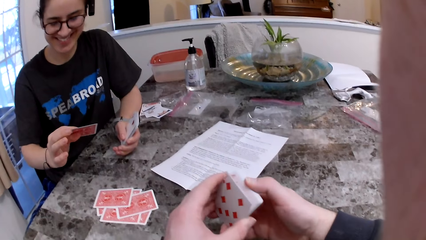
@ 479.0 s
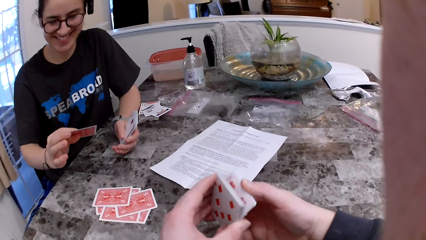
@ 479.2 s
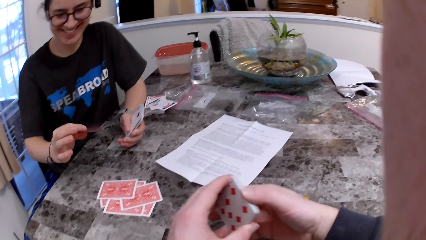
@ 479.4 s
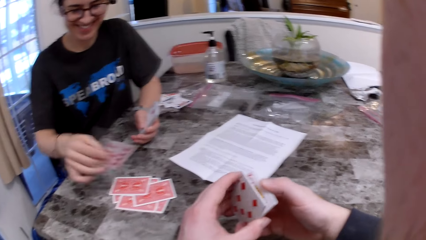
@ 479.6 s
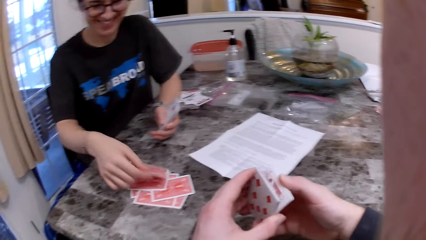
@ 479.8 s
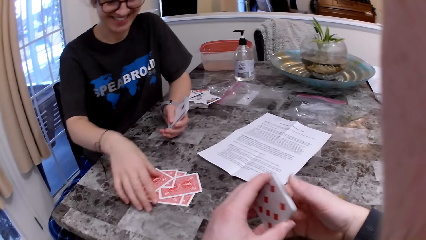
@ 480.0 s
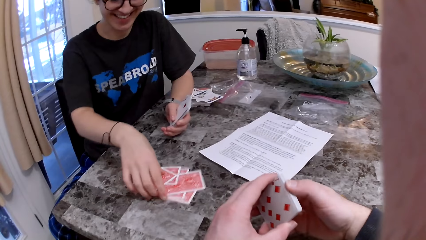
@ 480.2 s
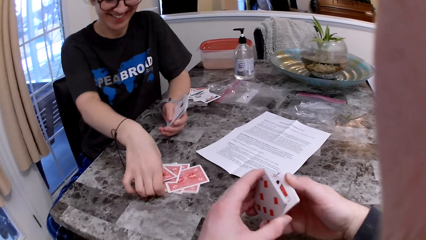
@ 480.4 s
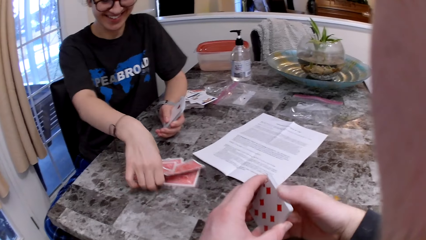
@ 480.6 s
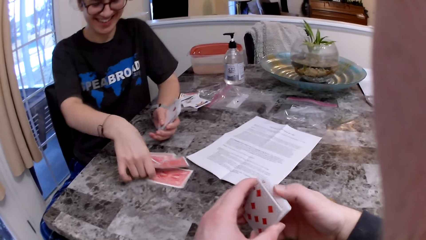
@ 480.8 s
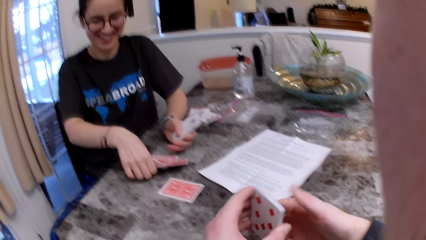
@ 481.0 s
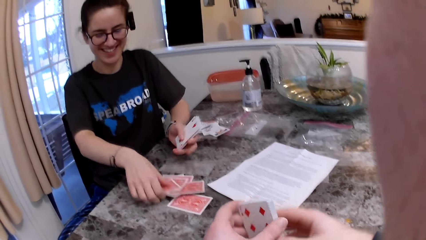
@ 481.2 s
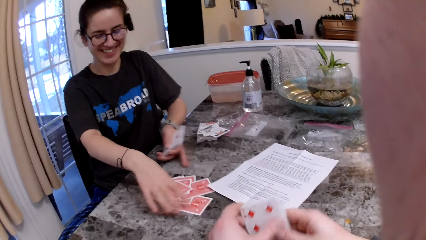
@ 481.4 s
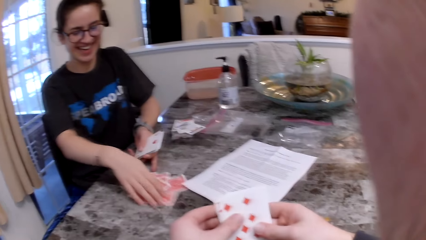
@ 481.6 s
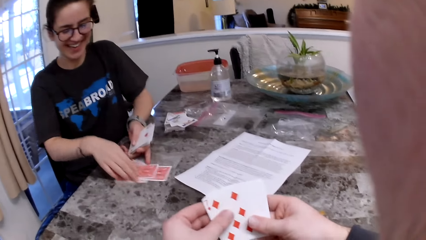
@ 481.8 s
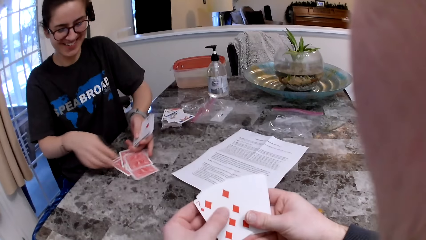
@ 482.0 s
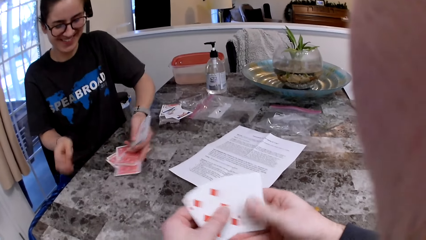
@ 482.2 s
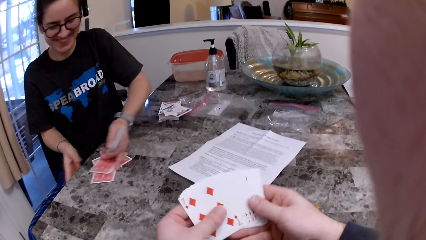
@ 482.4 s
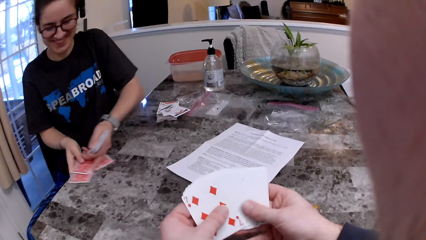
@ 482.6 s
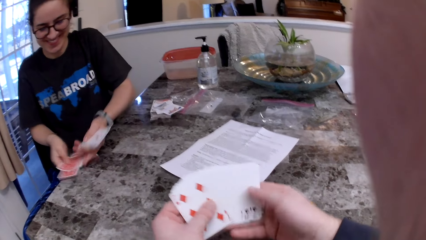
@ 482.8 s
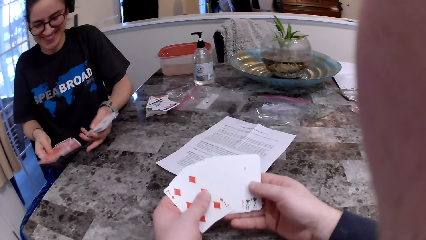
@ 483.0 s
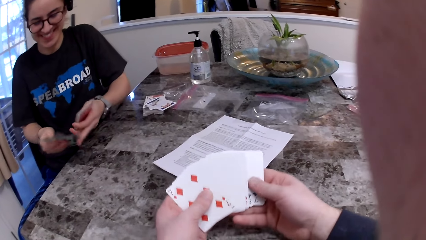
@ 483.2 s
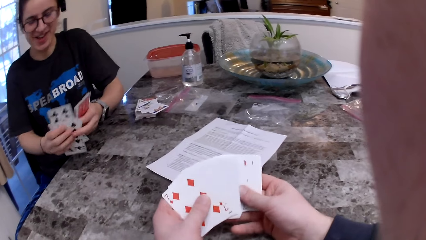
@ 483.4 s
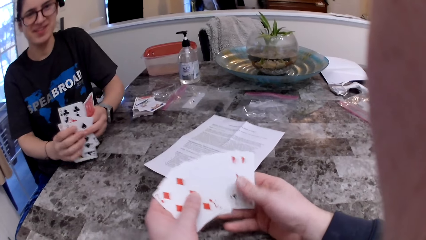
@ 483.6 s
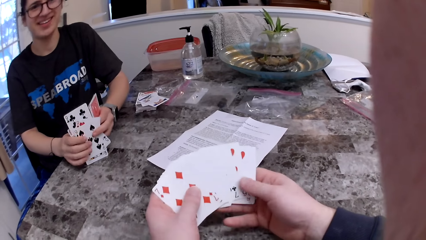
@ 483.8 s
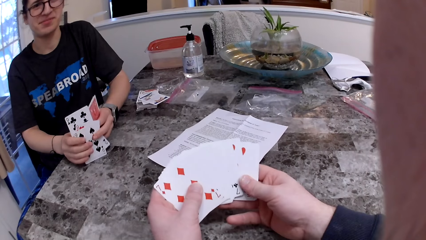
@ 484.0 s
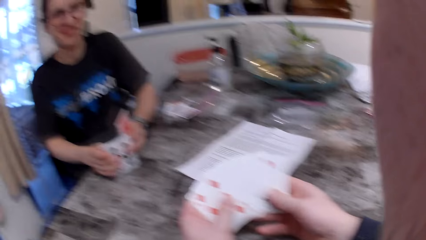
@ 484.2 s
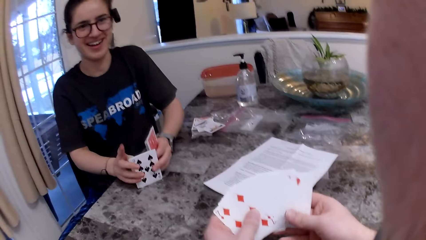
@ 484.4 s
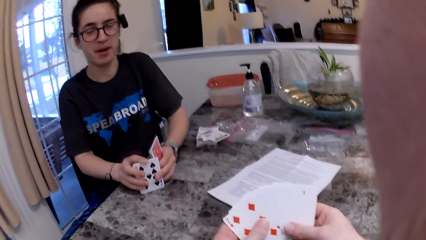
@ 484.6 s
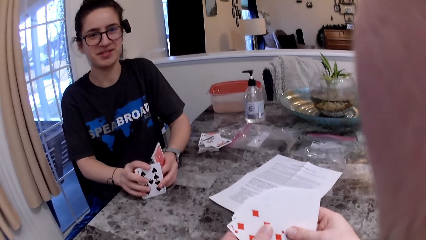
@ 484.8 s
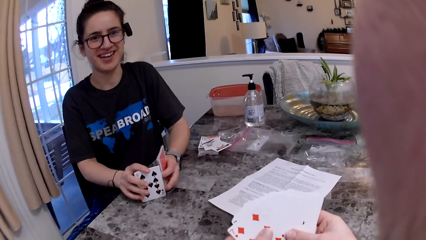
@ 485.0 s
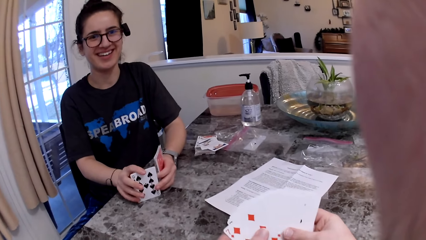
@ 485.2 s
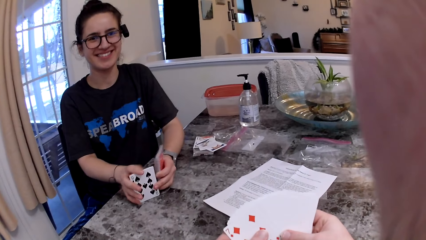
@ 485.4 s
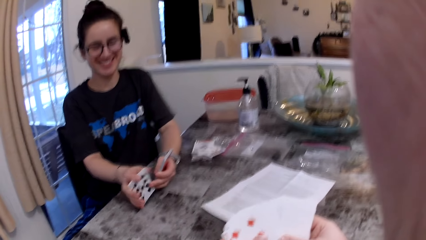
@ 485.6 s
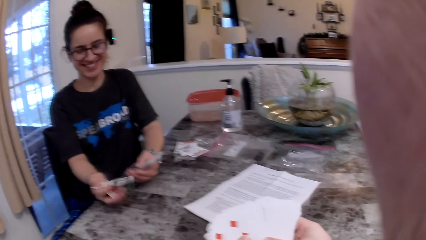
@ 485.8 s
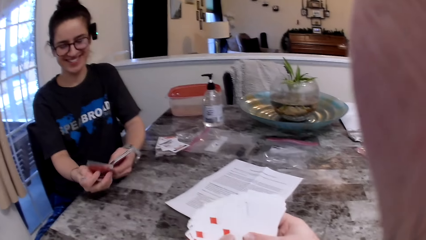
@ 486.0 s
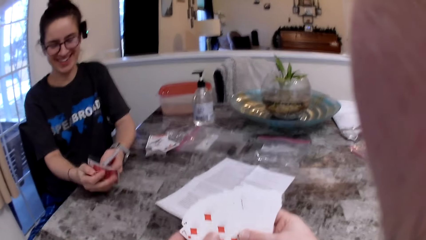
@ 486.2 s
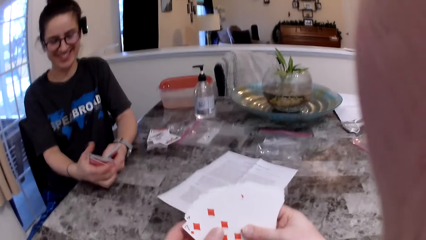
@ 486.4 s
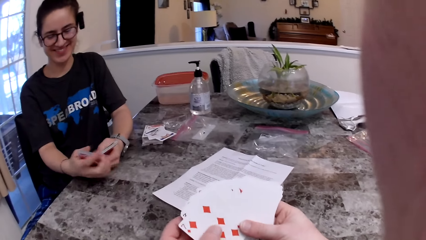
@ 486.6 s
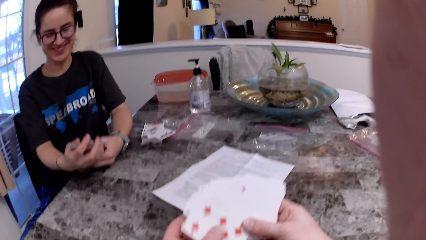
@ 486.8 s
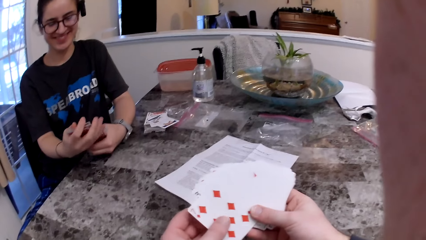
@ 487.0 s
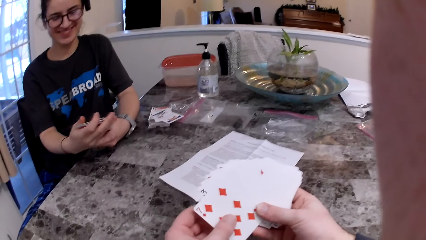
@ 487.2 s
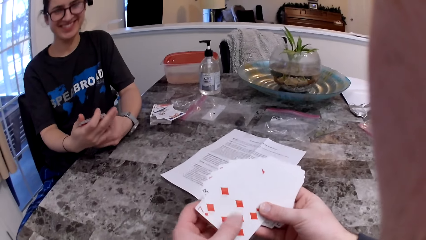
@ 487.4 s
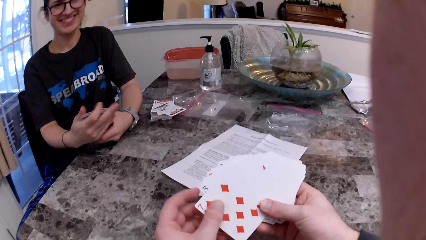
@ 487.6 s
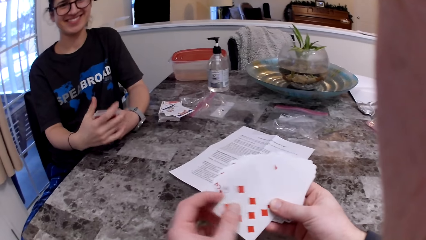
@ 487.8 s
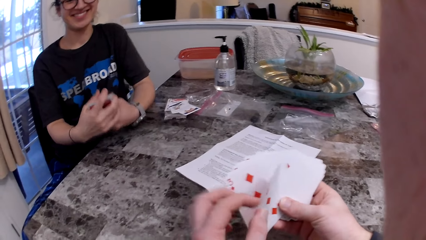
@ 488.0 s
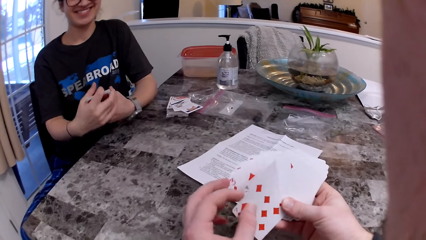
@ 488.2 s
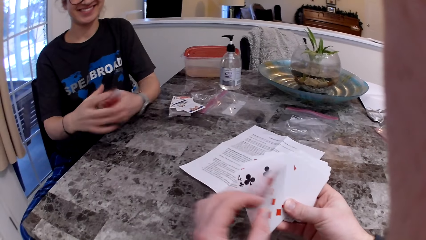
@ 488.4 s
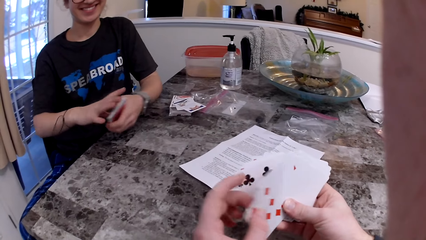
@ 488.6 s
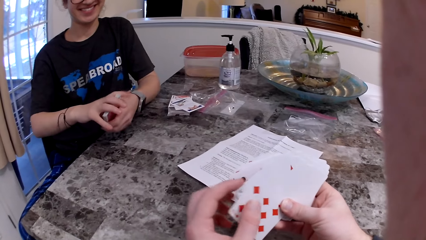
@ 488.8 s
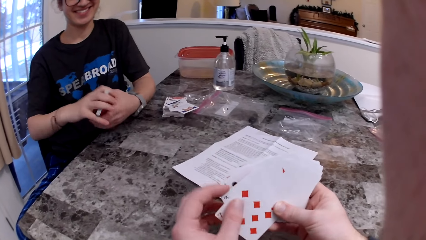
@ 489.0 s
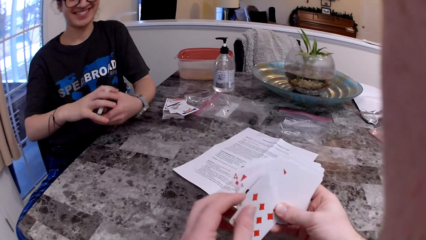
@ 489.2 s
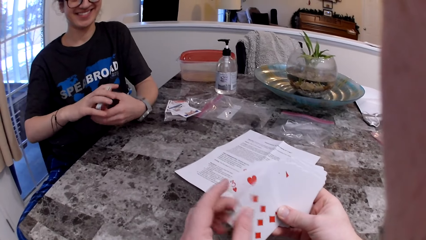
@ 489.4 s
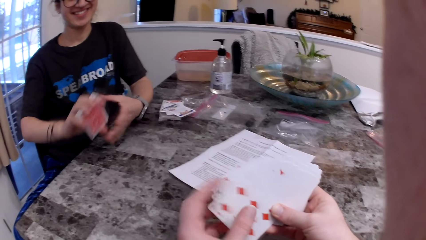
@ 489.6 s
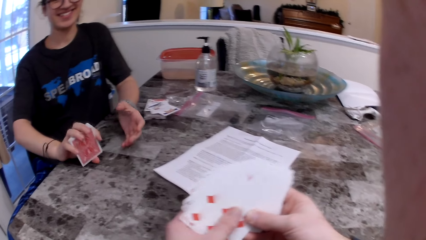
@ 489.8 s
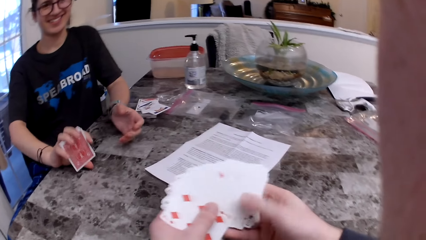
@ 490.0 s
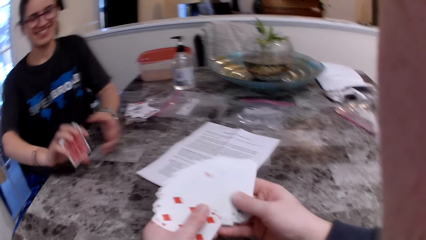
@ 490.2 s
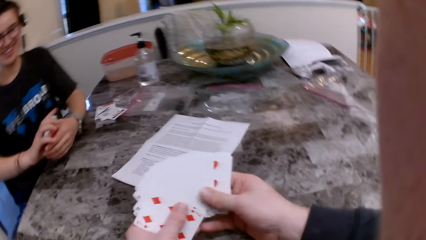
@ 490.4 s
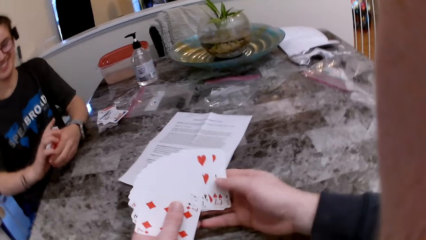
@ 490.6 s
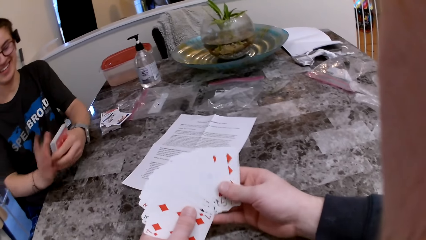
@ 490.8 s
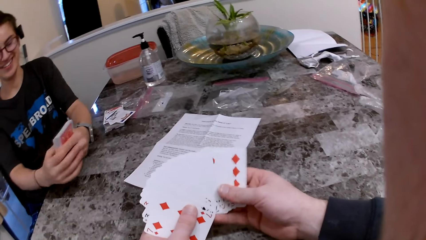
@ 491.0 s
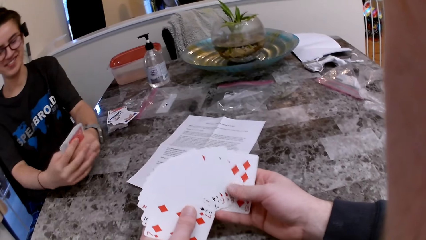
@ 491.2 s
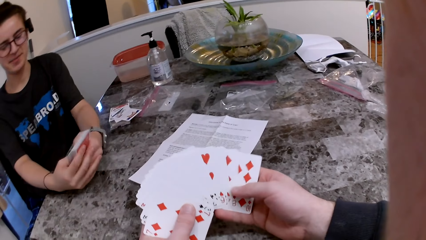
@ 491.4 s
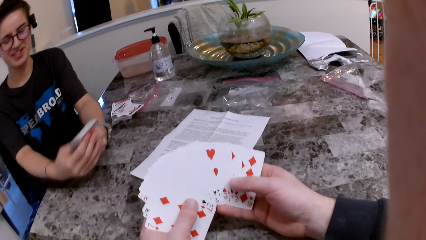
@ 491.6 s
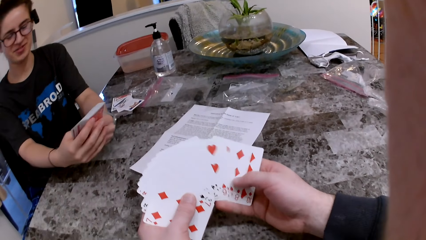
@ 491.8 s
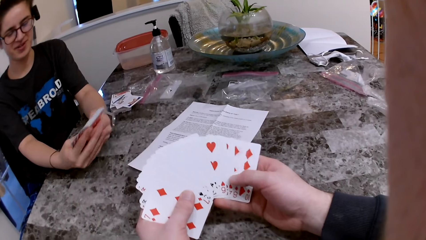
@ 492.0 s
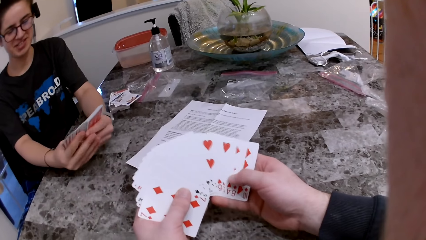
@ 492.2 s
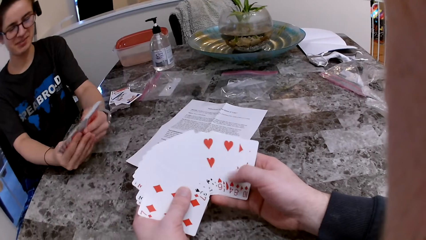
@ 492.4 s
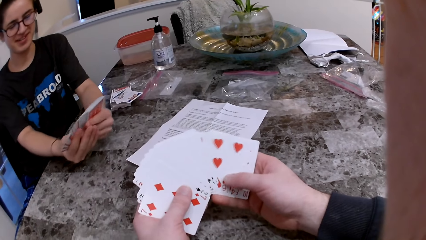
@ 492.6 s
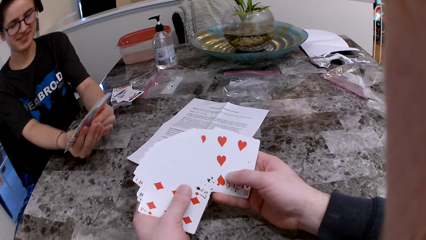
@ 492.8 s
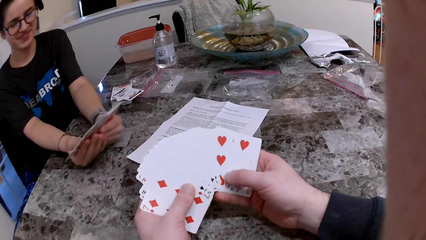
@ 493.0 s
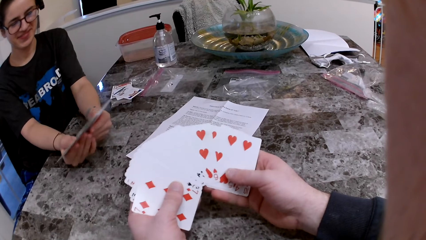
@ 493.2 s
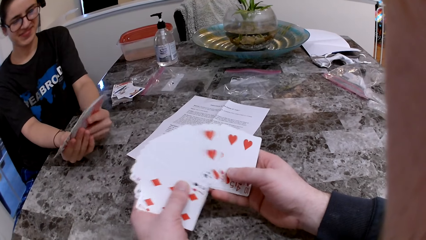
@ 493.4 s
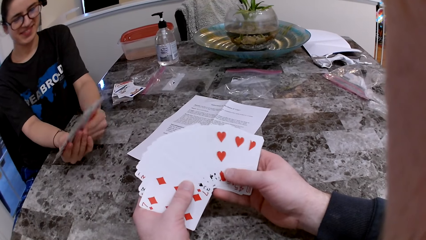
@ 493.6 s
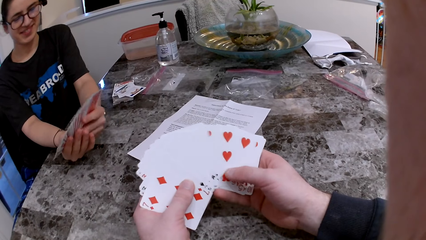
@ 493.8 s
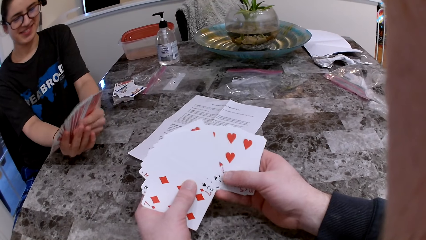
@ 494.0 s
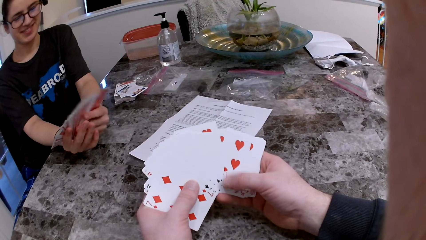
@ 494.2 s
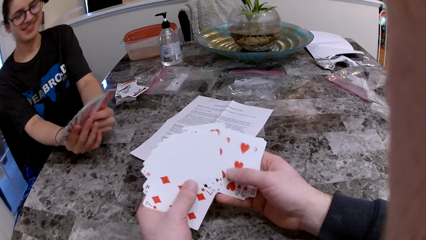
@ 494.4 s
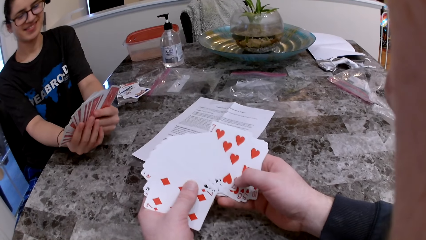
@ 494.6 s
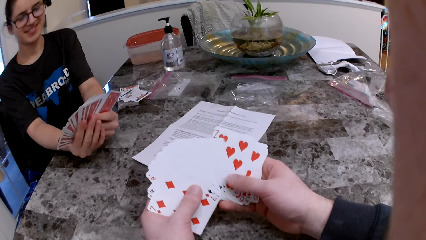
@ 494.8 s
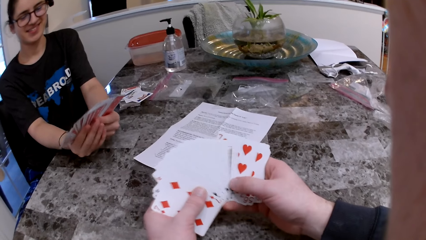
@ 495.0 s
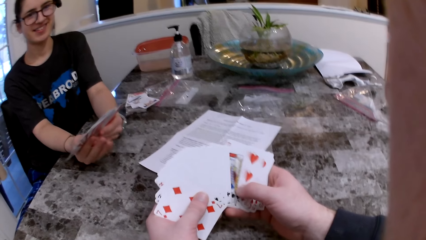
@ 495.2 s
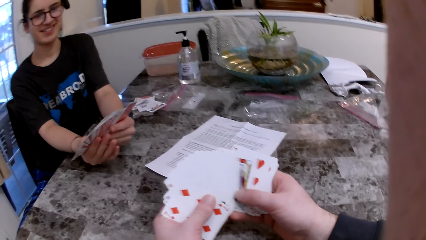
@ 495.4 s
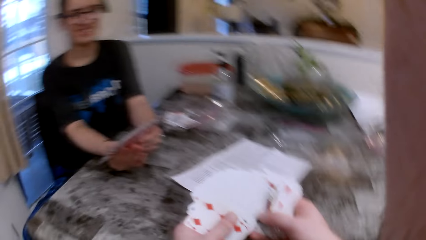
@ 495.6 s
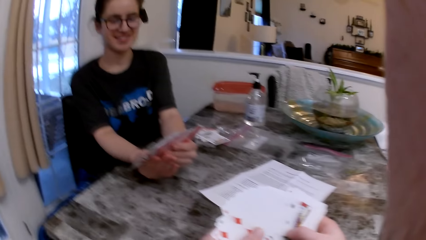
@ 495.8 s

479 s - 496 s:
The camera wearer inspects the cards on the table. He stares at a woman. He talks to the woman. He inspects the cards on his hands.
